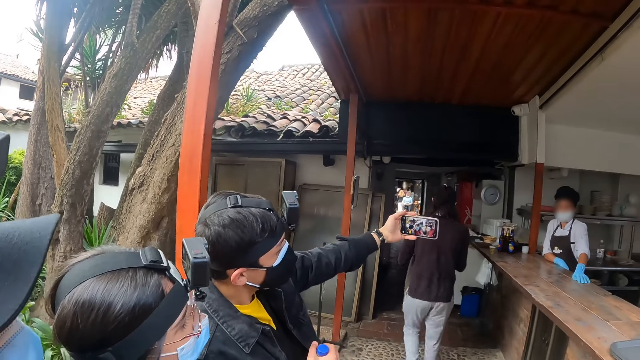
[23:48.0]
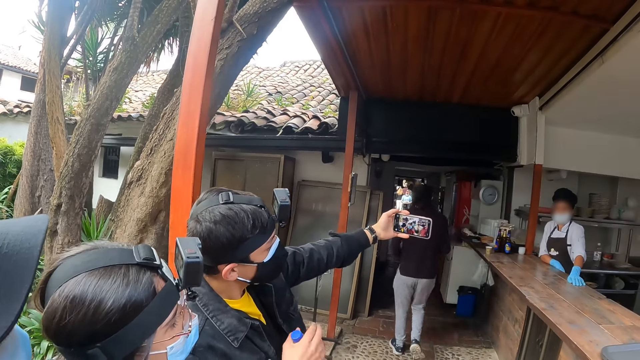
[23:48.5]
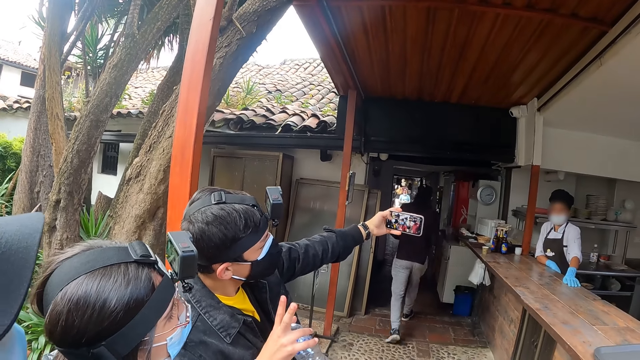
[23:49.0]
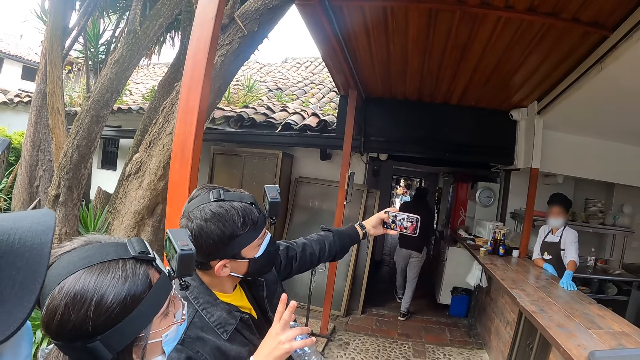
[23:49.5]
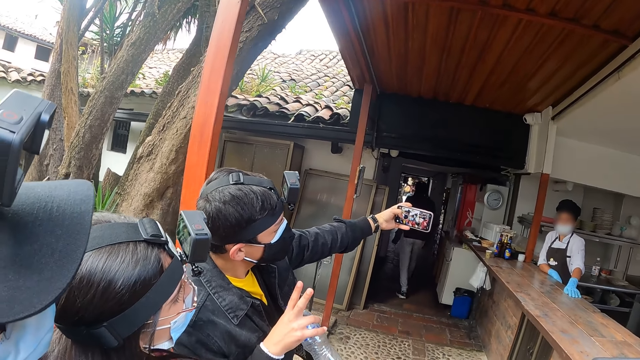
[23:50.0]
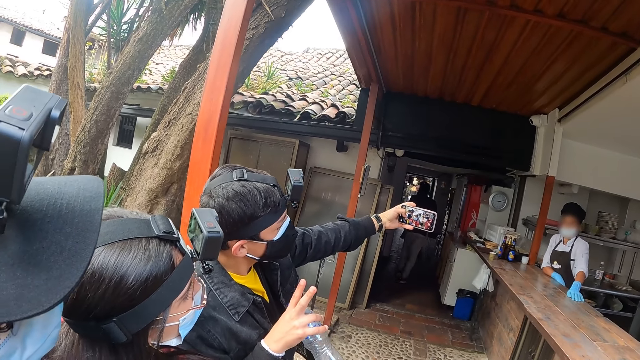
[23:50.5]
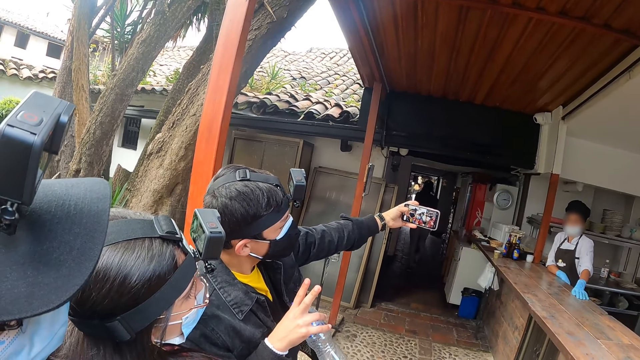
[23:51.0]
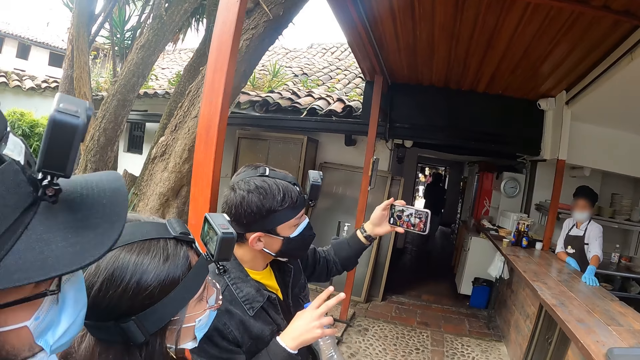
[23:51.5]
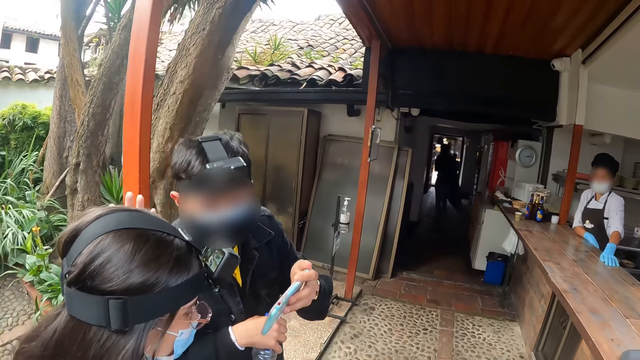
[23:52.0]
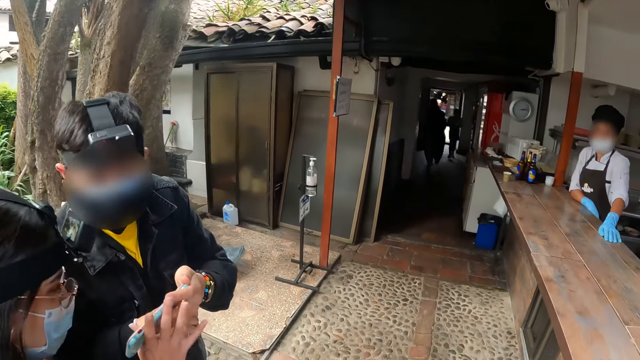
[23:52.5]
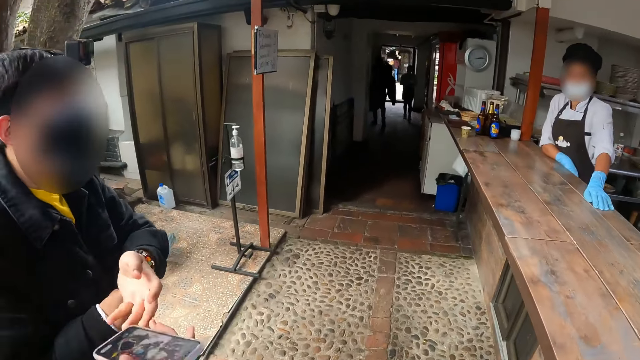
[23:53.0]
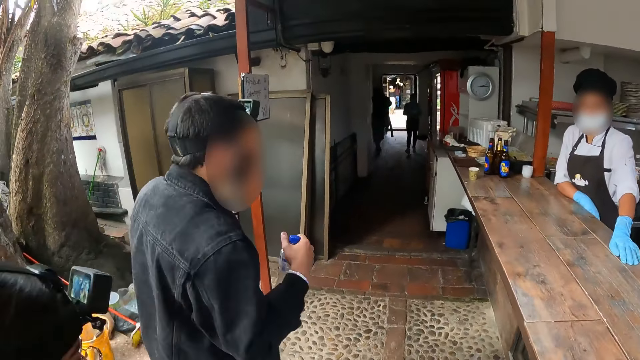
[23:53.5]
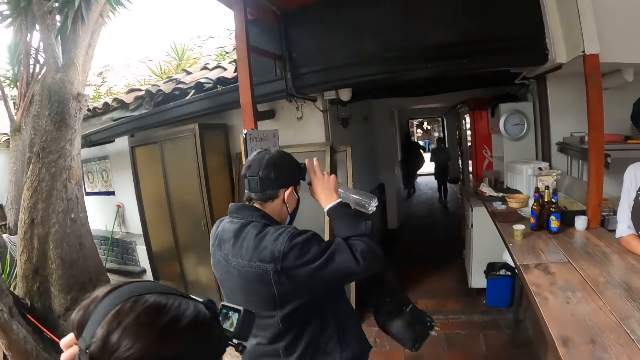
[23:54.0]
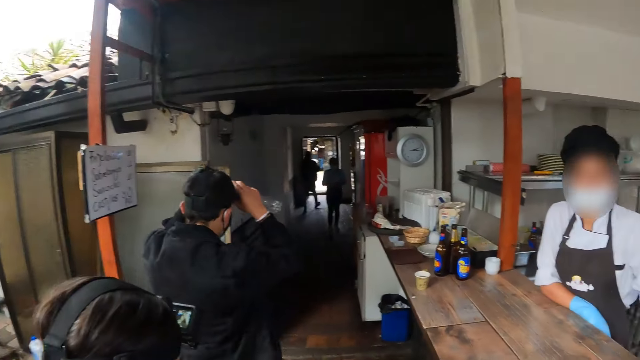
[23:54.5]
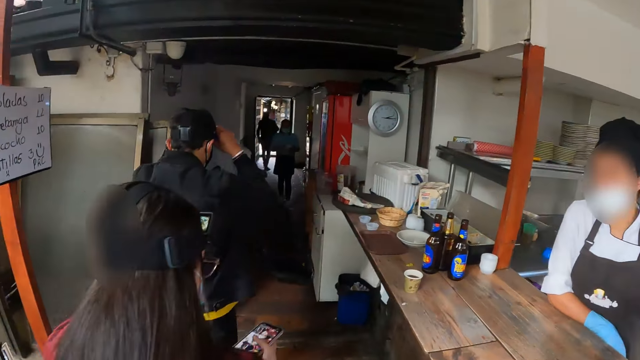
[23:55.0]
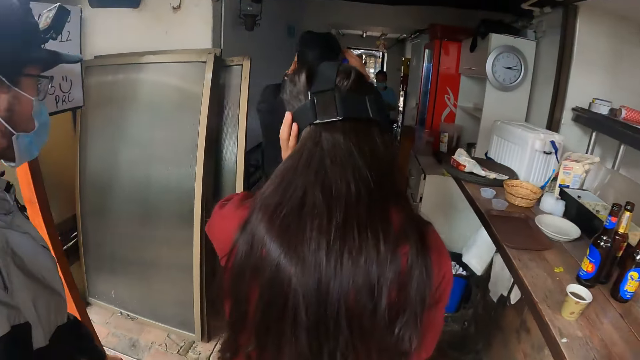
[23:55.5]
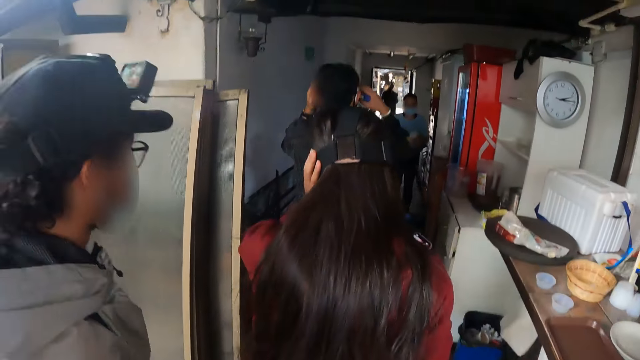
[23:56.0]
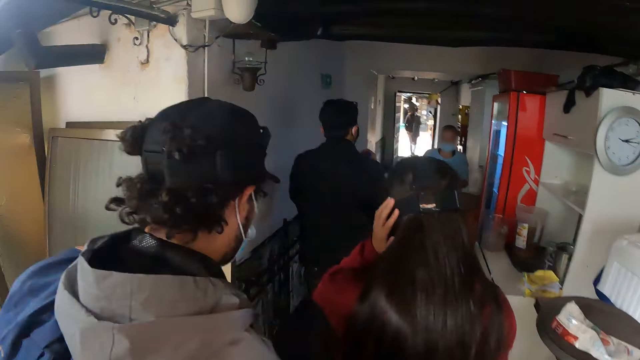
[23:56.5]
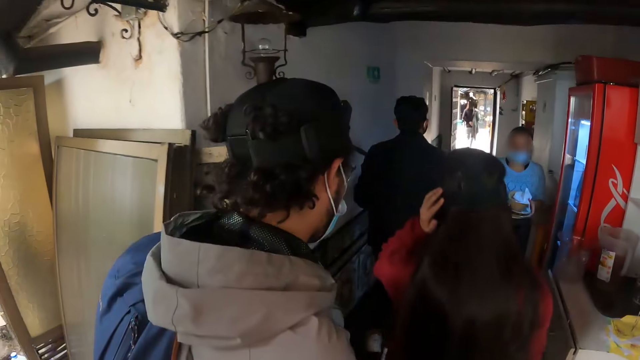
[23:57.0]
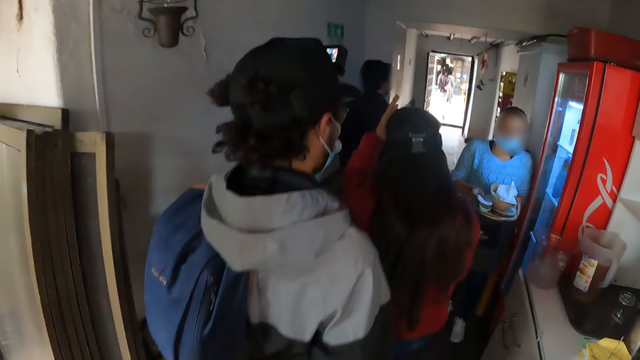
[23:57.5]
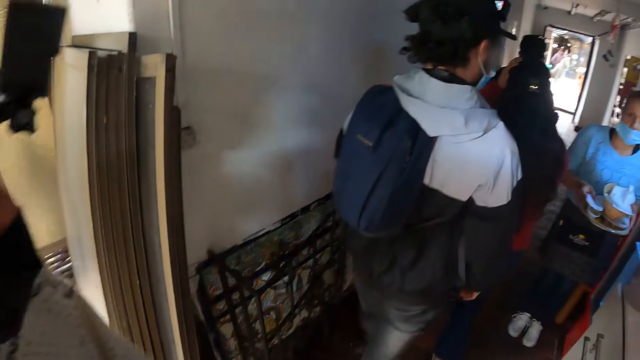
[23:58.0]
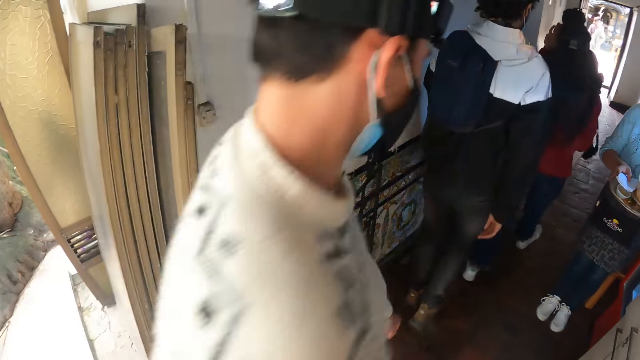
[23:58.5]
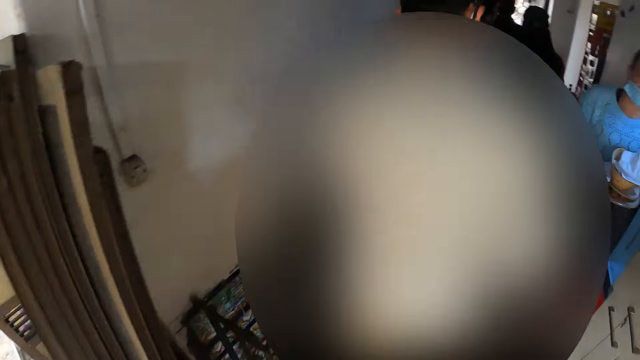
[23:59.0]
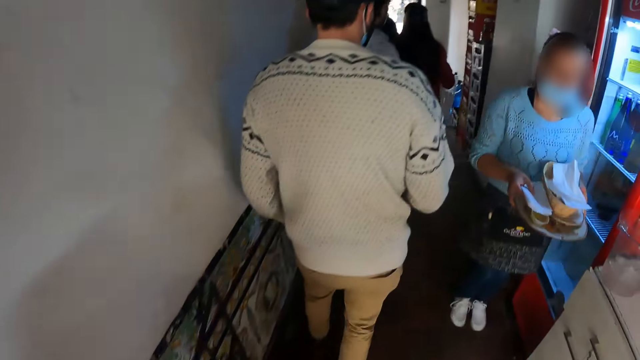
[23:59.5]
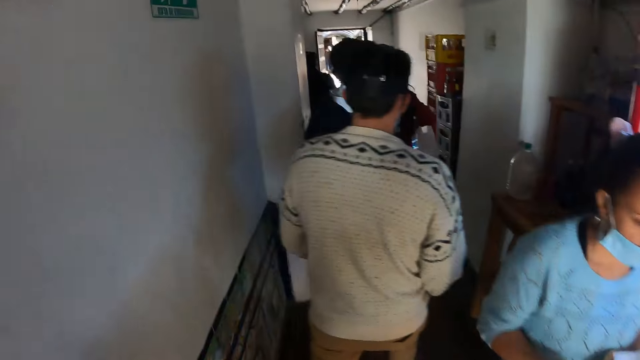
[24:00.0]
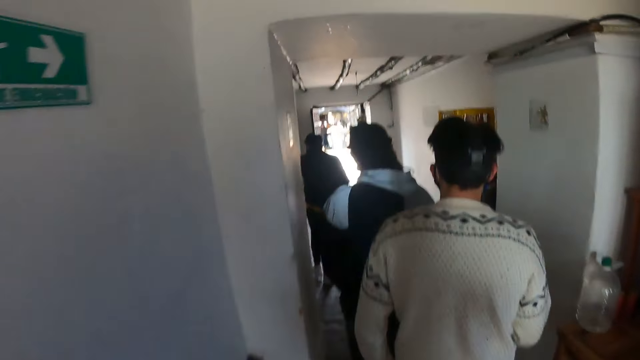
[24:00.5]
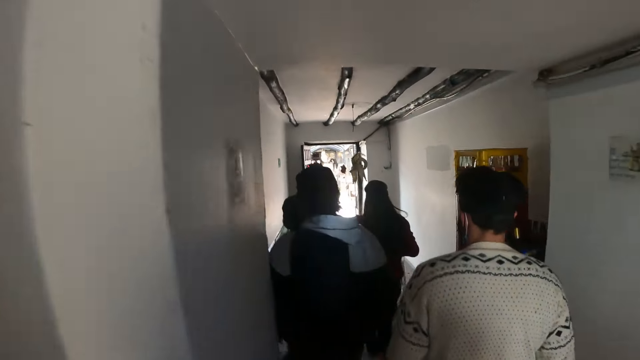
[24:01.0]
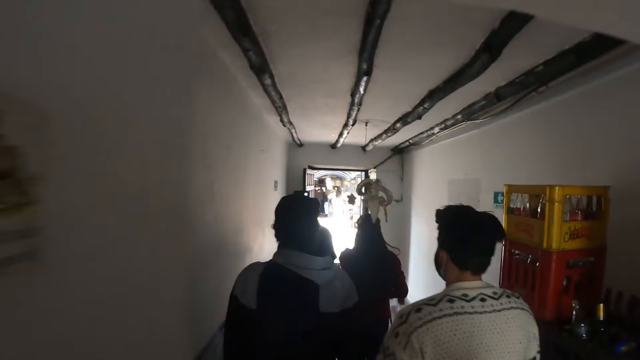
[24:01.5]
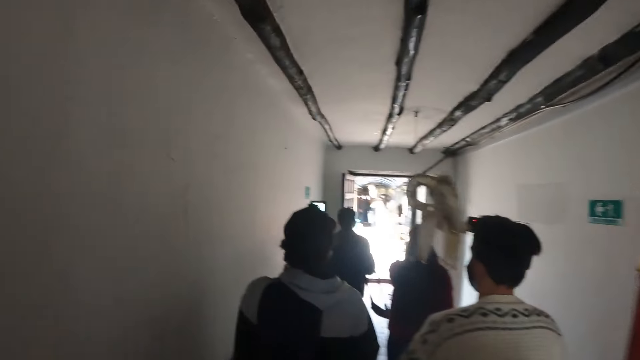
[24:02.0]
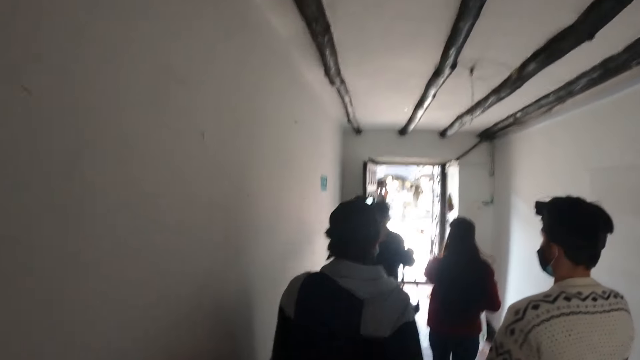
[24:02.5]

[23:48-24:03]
A man walks away. Another man gives a woman the phone. The woman takes the phone from the second man. The second man walks away with friends. The camera wearer walks away. The second man adjusts the camera. The woman moves around and touches the head. A person moves around.

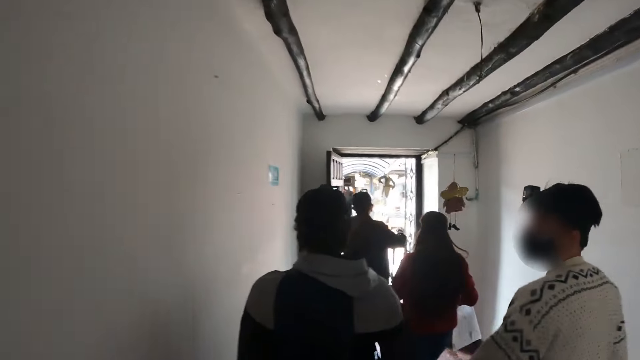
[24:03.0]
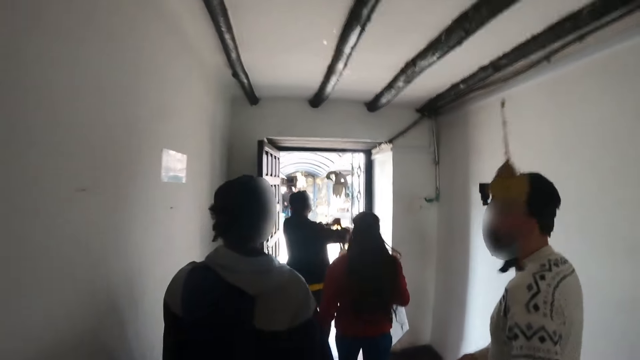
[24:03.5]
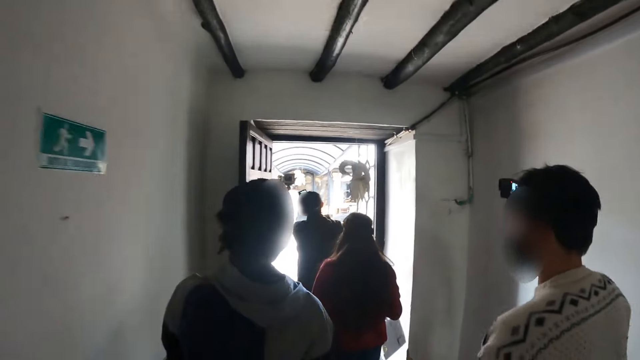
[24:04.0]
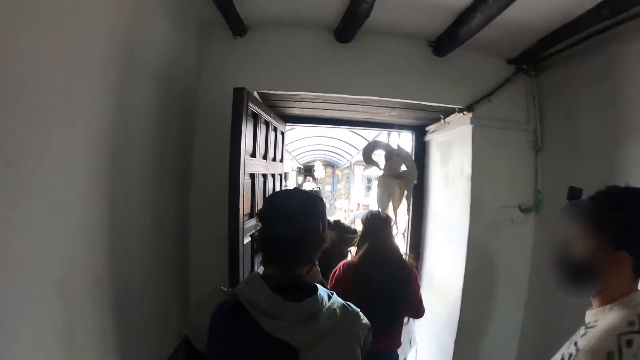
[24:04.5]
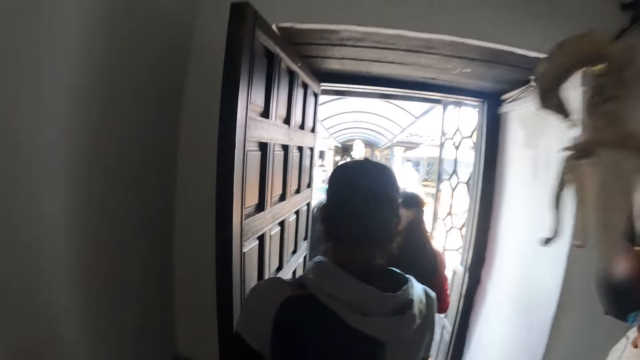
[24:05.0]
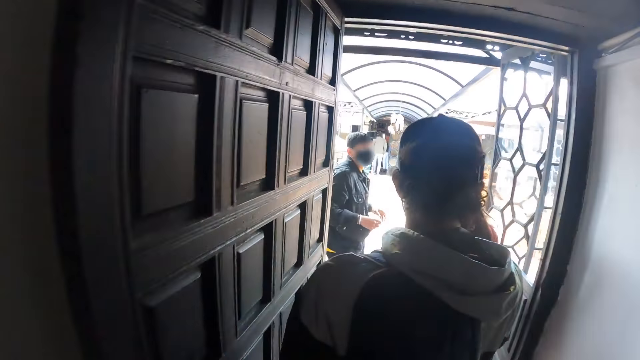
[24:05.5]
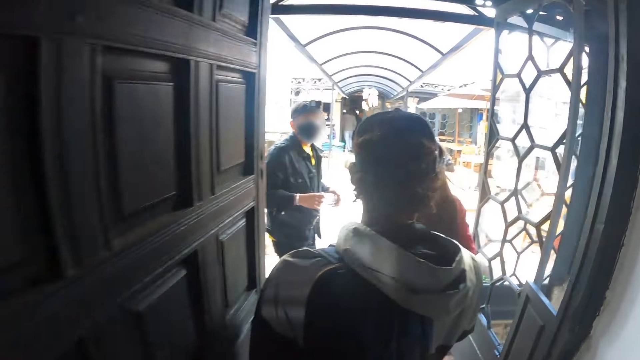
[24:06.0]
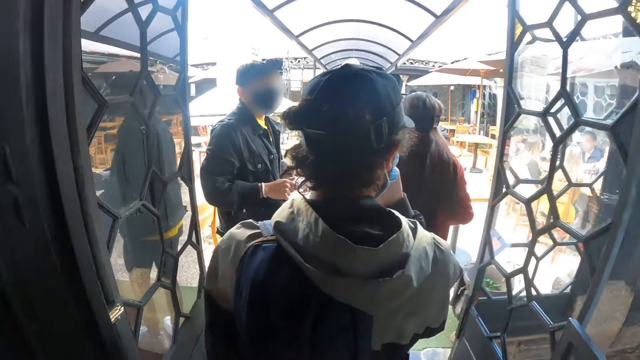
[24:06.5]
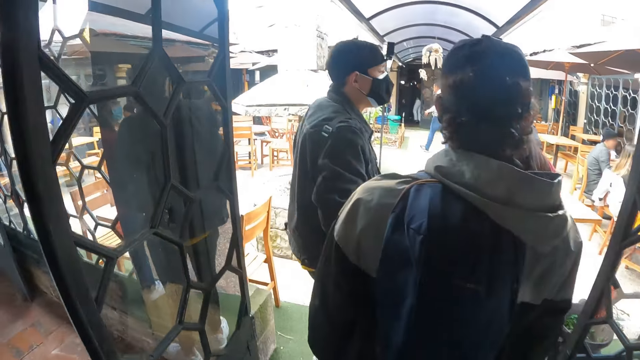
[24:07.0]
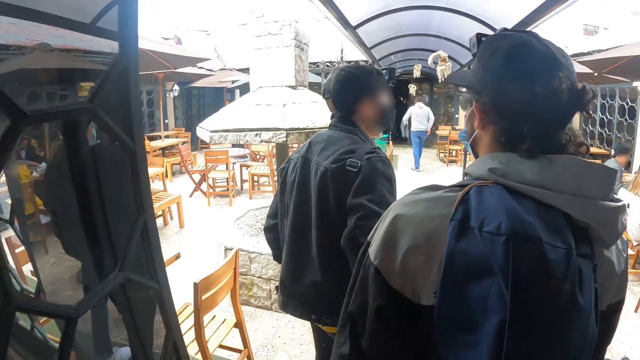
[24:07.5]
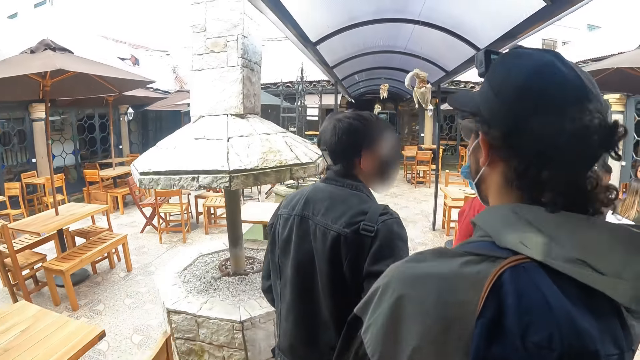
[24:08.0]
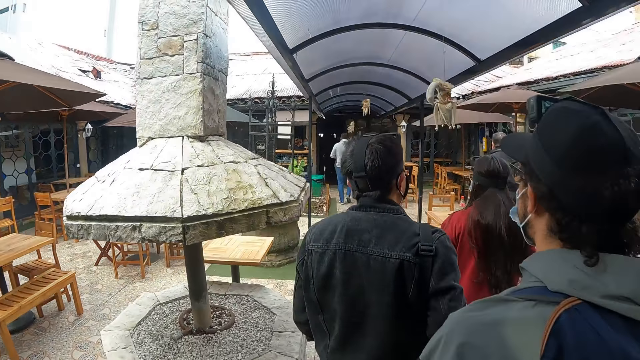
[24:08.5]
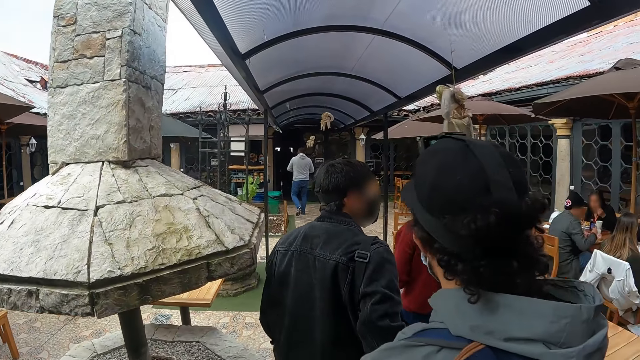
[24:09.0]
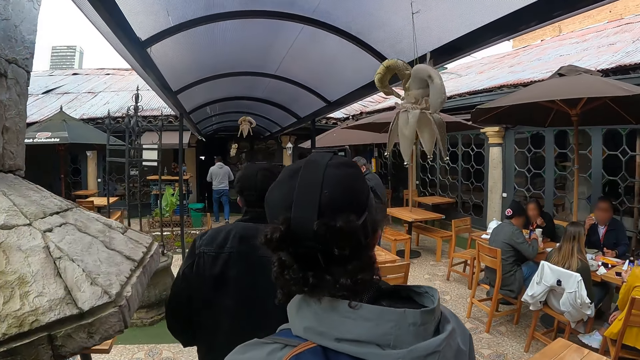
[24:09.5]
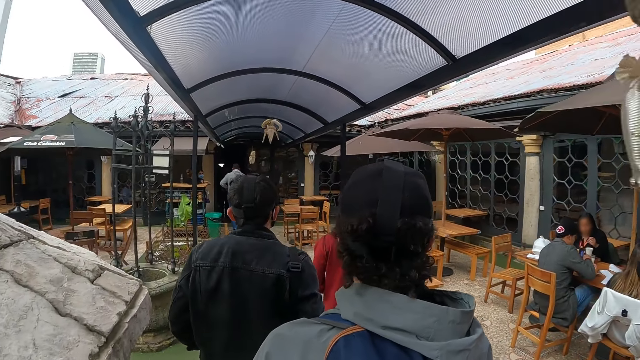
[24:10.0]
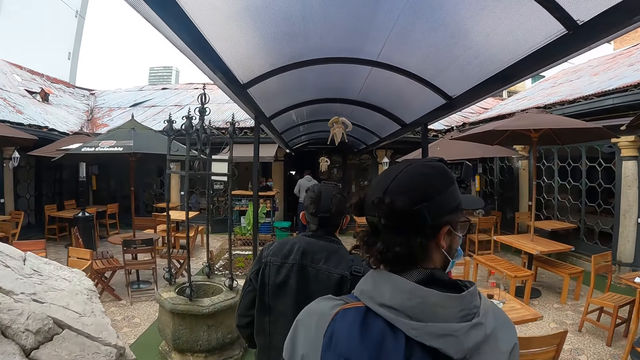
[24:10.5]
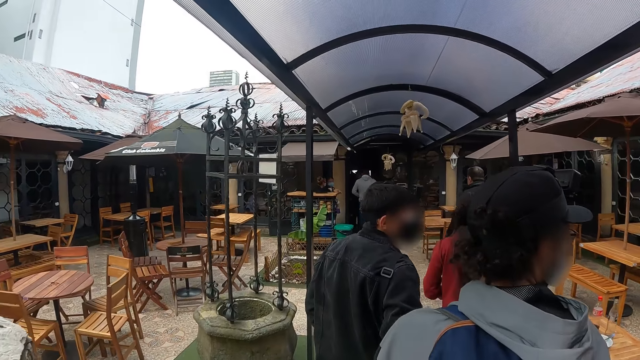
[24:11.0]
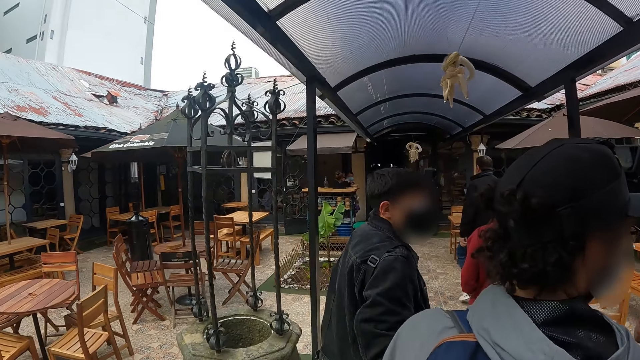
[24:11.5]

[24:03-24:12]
The camera wearer walks through the door.
